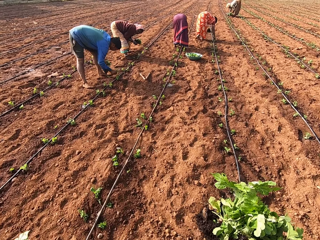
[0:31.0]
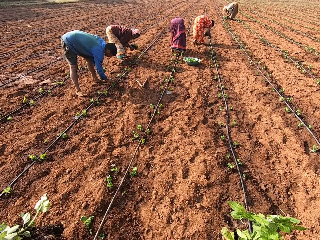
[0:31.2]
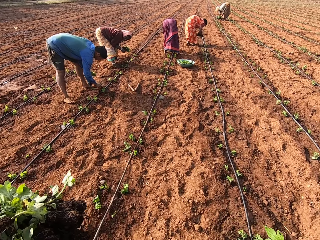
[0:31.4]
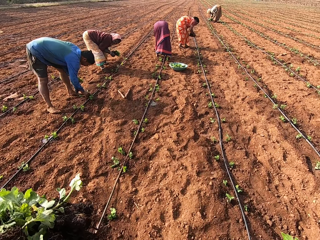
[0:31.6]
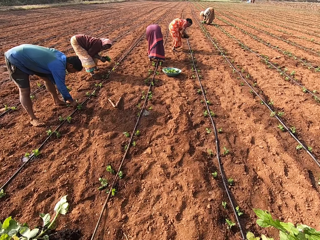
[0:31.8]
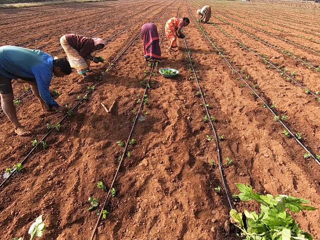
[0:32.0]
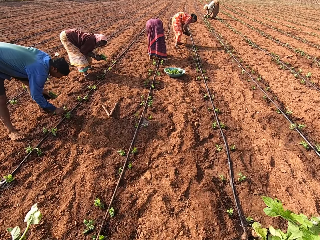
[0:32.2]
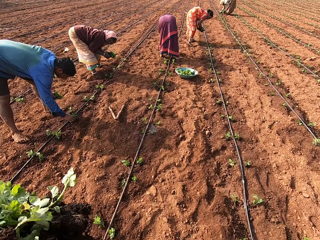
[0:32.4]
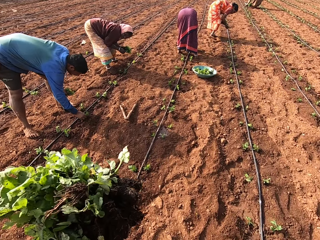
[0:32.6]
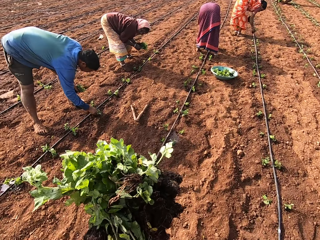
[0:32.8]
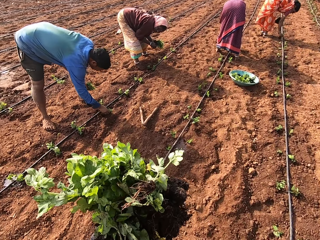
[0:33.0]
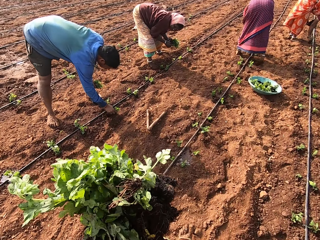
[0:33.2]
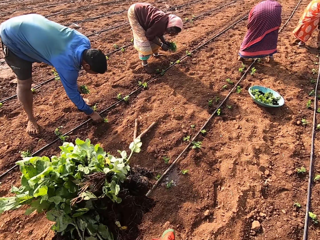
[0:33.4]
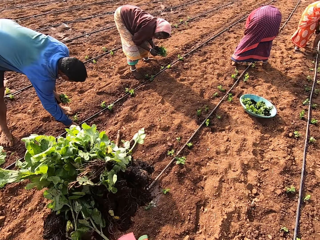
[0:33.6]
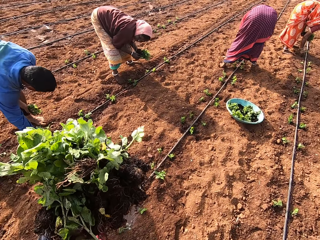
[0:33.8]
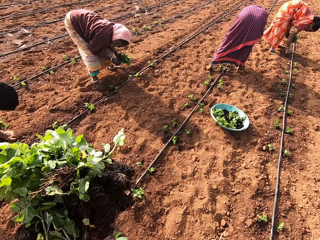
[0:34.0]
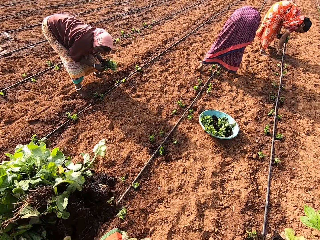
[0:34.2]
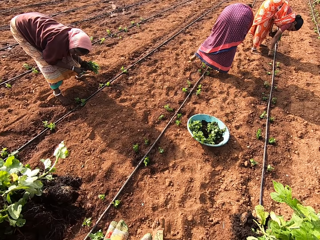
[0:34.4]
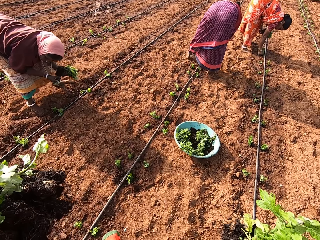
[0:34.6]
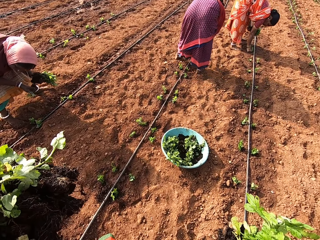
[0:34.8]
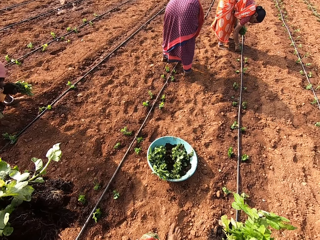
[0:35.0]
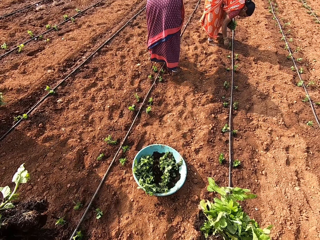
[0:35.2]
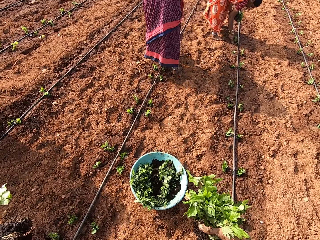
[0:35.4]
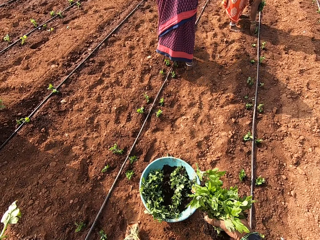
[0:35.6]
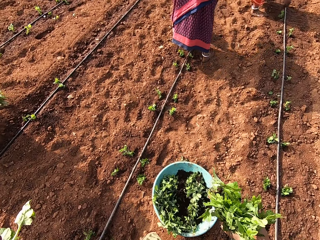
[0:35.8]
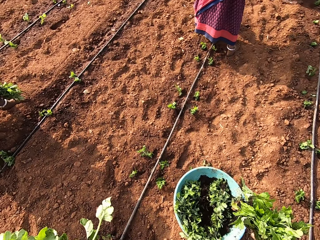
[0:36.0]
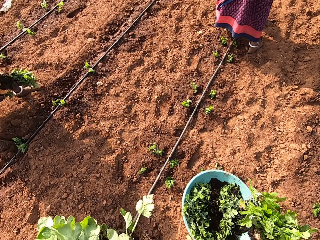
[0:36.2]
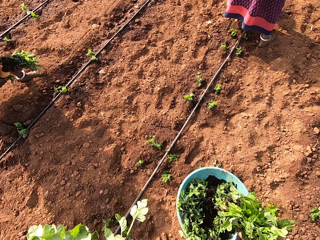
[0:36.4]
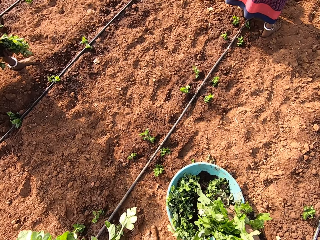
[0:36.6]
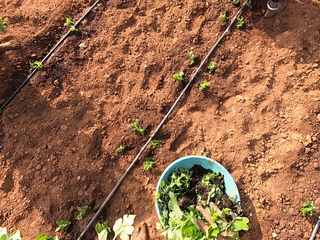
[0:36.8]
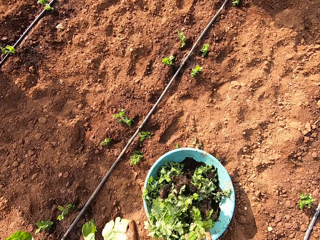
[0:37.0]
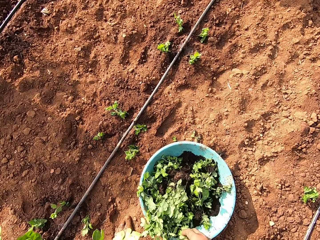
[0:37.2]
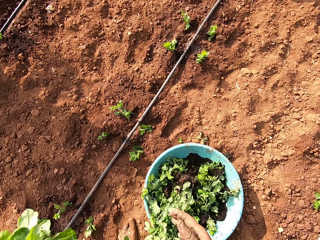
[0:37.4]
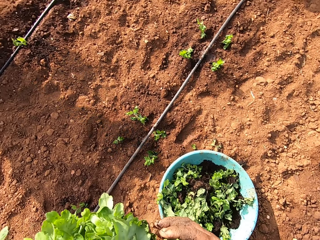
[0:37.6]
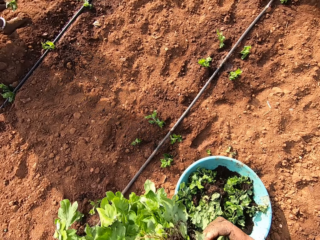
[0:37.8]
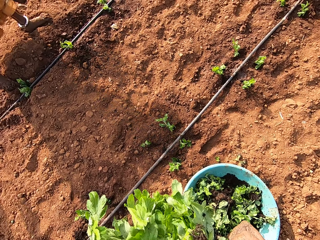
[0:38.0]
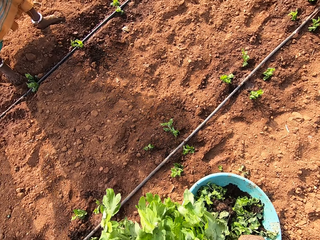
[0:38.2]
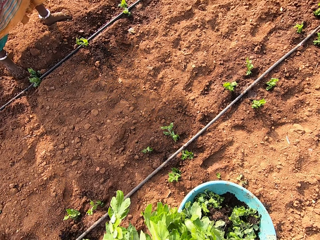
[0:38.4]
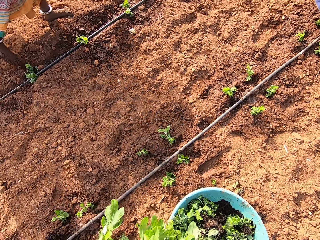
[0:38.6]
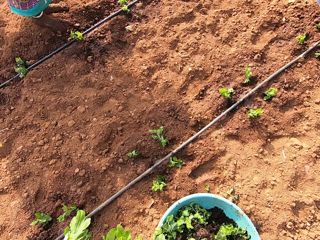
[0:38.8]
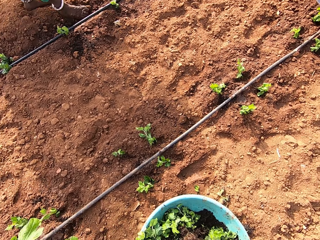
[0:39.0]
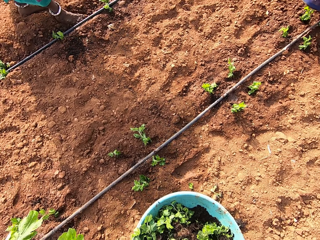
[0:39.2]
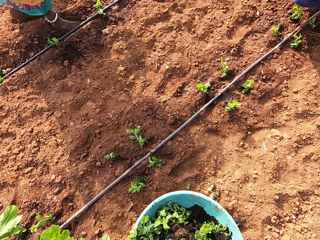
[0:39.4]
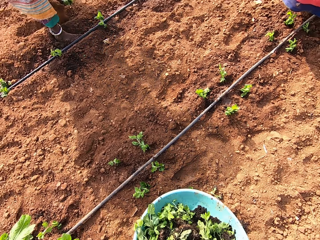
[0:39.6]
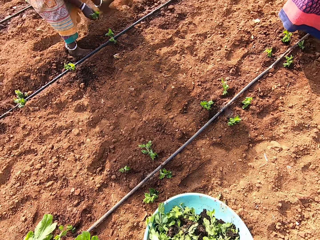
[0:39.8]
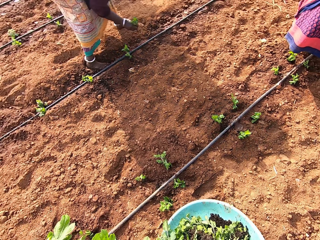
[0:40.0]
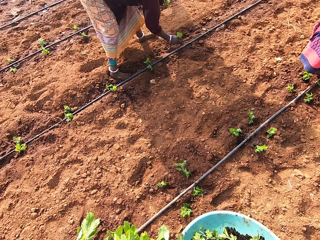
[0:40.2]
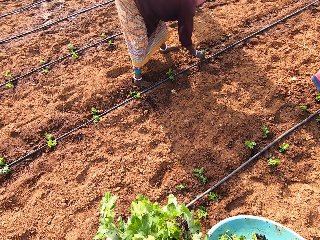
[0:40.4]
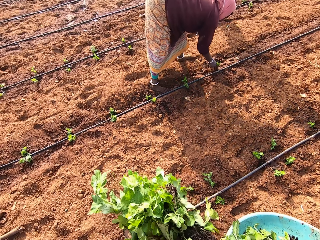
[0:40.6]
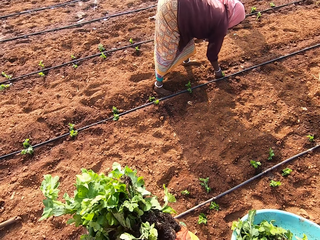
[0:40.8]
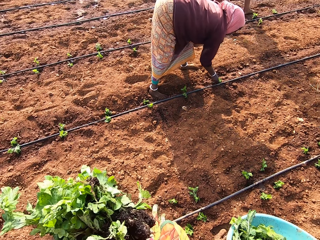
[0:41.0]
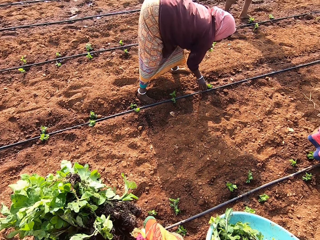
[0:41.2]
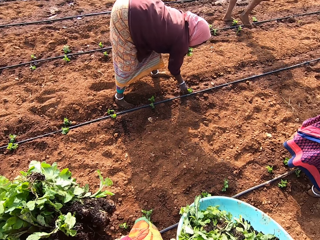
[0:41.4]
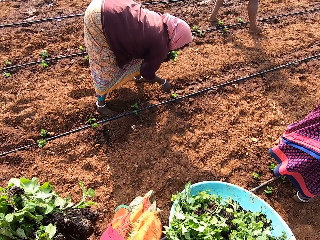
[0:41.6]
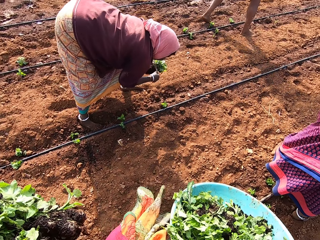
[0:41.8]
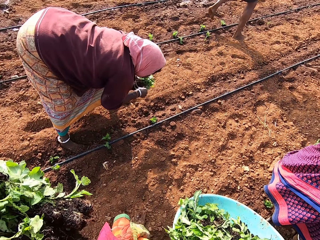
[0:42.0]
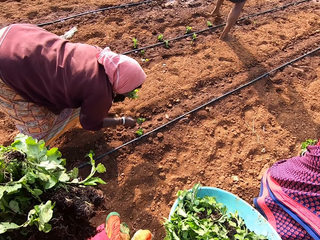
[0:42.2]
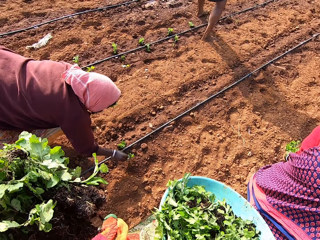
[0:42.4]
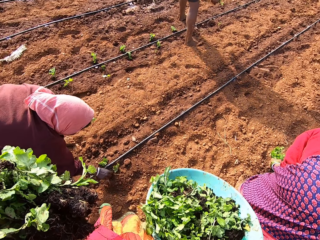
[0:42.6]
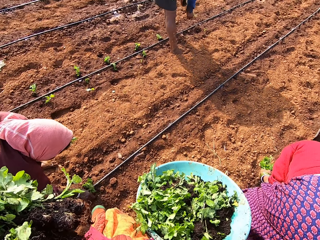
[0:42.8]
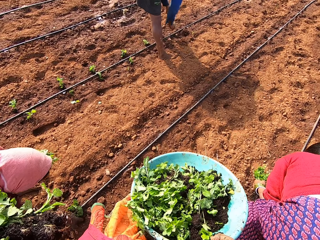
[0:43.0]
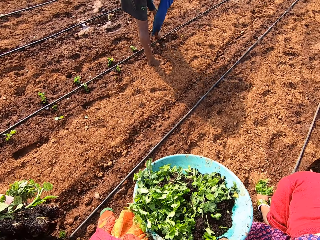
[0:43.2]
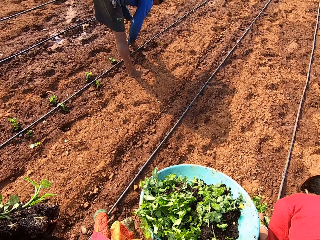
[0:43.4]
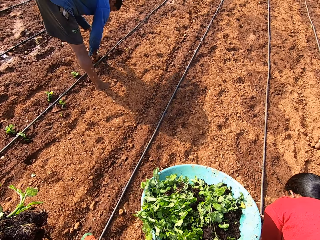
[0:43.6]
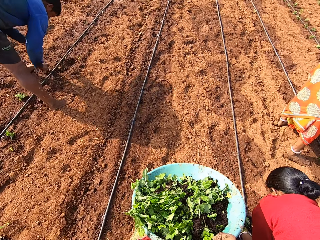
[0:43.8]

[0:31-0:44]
A man plants a seedling on the ground with his right hand. The man interacts with a woman. The camera wearer drops the seedlings into a bowl on the ground with her right hand. She picks the bowl from the ground with her right hand. The woman plants a seedling on the ground with her right hand. The camera wearer moves. The woman picks a seedling from seedlings in her left hand with her right hand.

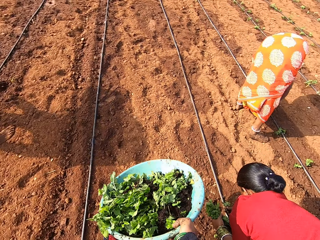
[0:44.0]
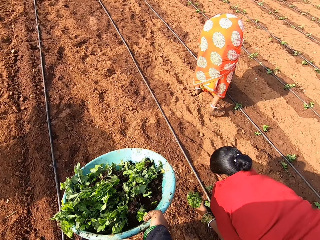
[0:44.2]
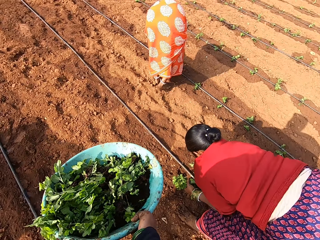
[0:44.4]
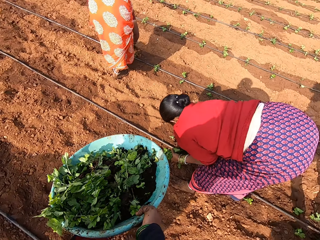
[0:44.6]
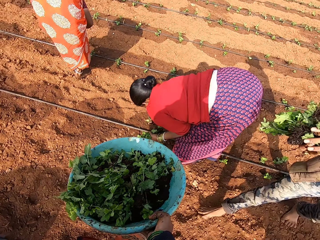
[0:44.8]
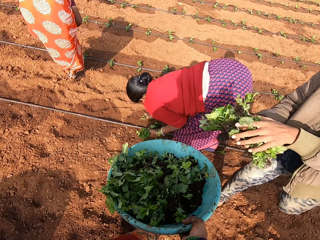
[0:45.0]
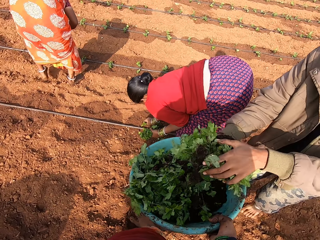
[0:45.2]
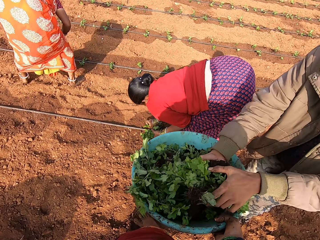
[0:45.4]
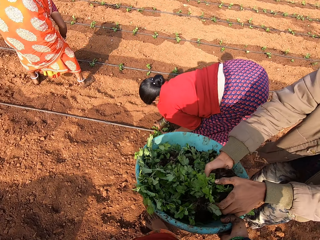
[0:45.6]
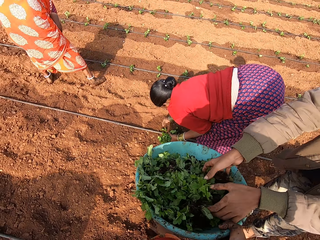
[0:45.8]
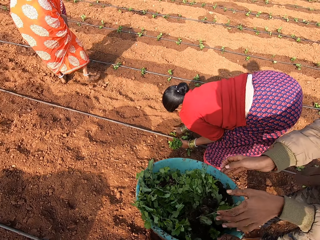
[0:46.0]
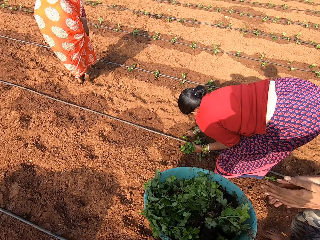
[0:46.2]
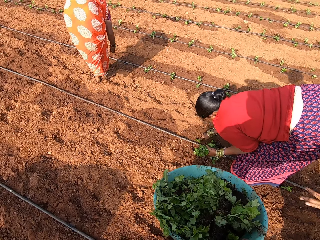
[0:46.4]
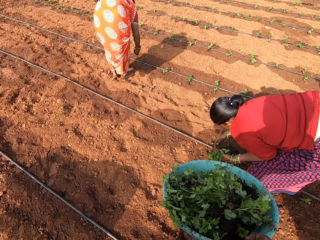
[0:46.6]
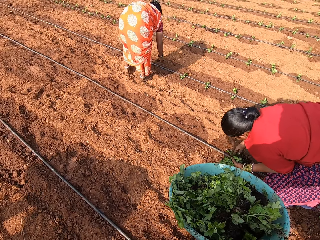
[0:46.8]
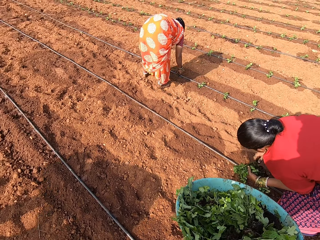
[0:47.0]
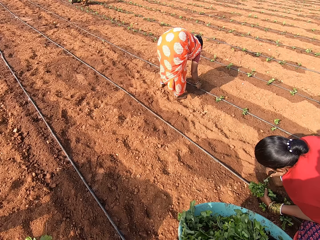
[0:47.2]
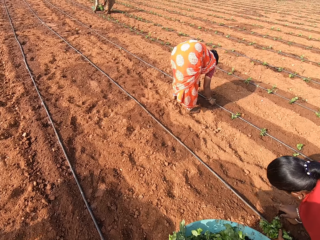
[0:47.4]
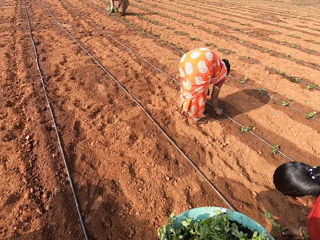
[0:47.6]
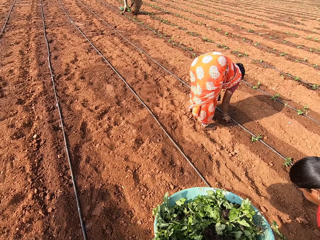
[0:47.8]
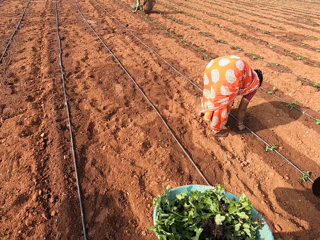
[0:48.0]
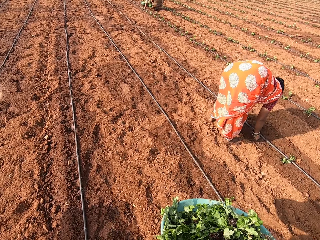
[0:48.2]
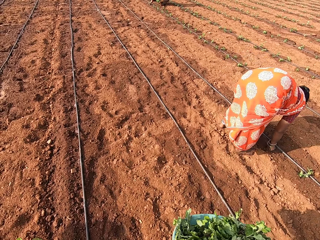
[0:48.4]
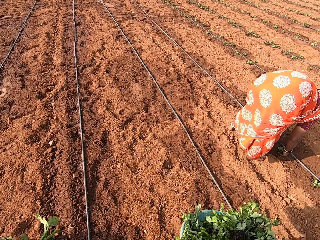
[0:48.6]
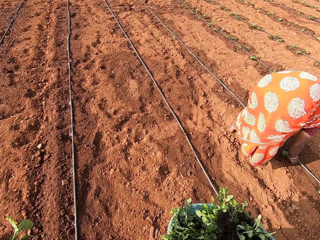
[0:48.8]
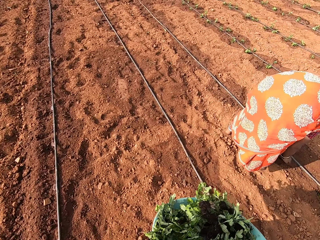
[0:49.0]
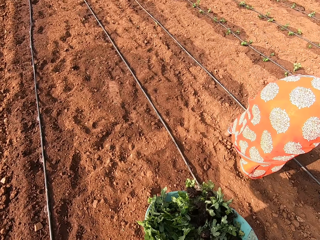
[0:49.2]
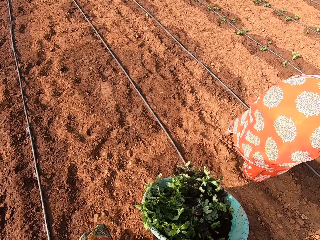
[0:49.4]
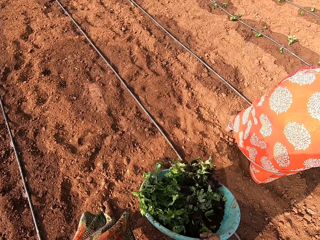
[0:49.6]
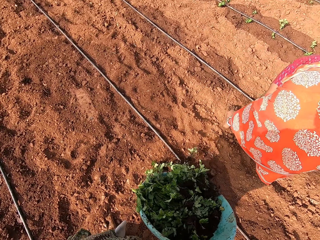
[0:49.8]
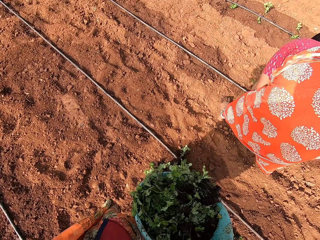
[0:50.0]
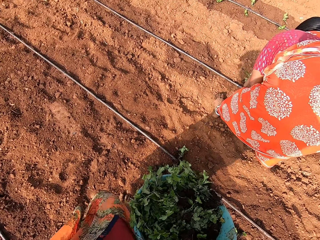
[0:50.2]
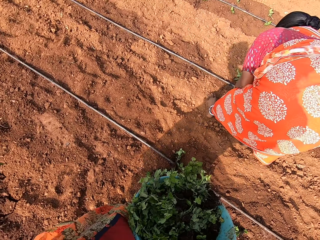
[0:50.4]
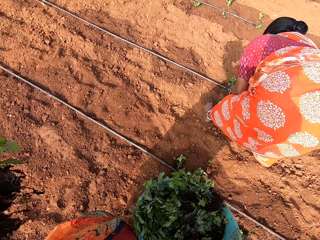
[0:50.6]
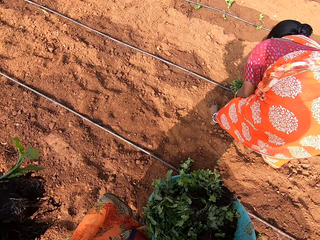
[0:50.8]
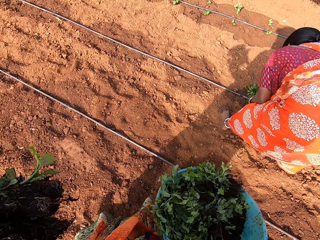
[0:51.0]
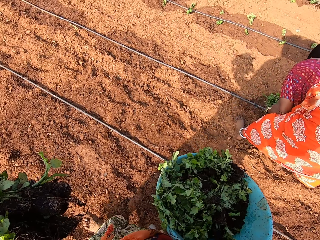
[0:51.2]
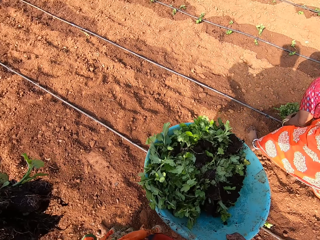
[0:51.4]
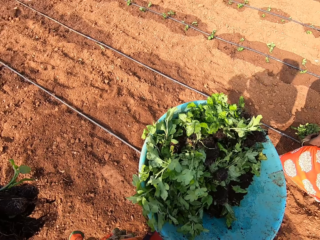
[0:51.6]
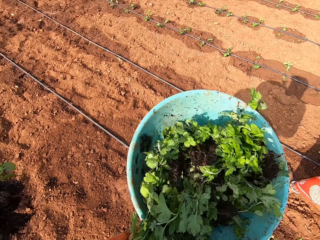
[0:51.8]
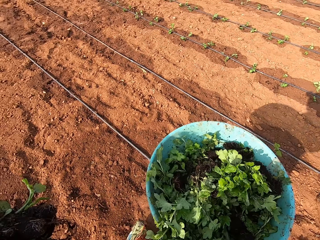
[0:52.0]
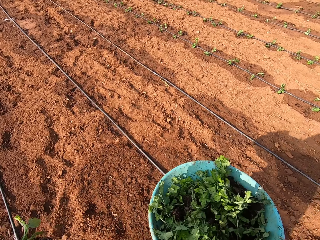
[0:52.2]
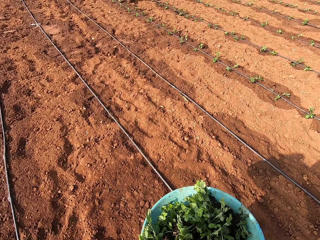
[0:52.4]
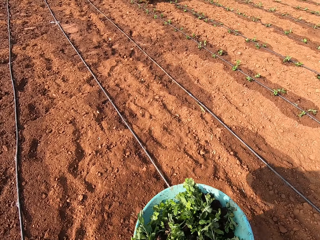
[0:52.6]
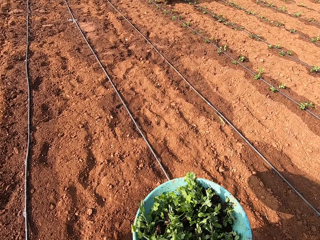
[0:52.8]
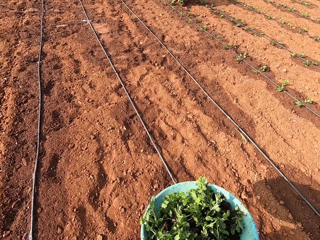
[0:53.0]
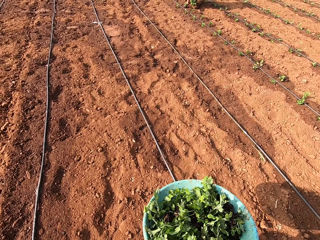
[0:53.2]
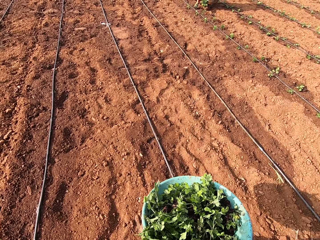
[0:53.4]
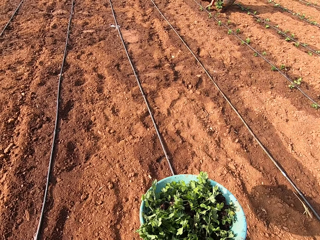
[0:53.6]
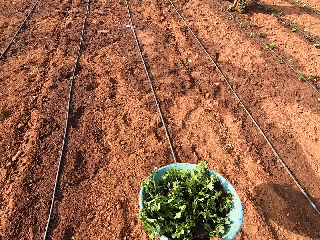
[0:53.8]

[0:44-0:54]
A woman plants a seedling on the ground with her right hand. A man puts seedlings into the bowl in the camera wearer's right hand with both hands. Another woman plants a seedling on the ground with her right hand. The camera wearer drops the seedlings. They walk.
